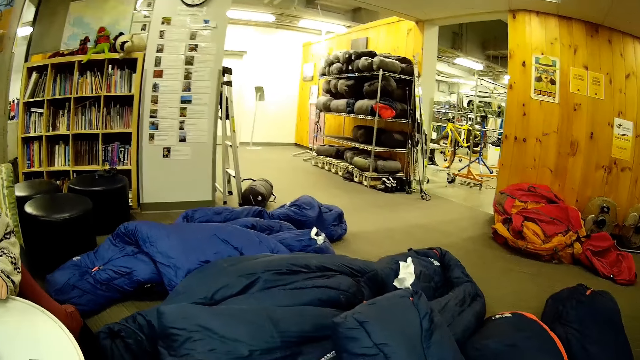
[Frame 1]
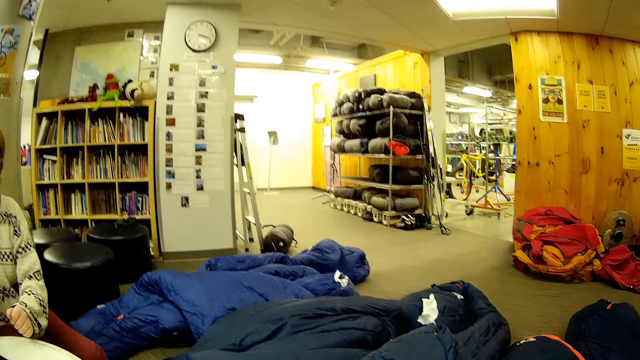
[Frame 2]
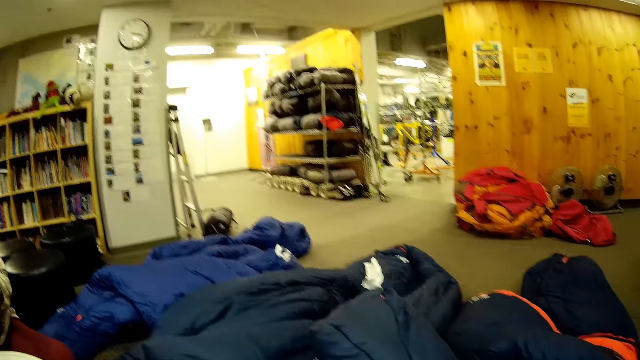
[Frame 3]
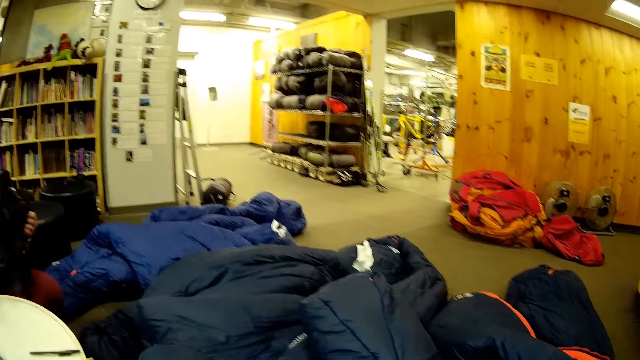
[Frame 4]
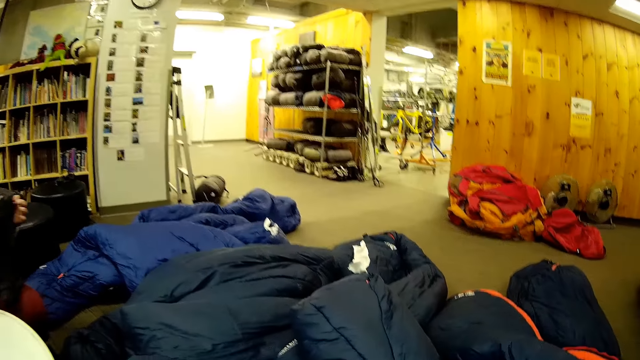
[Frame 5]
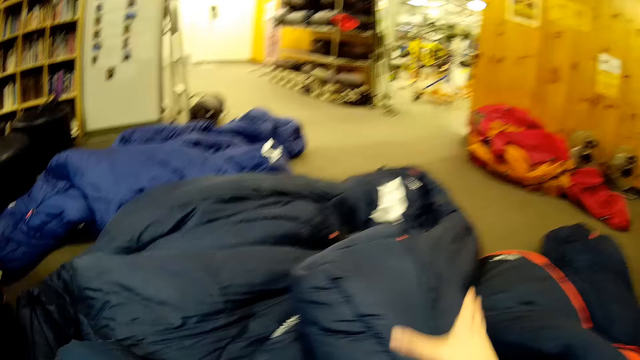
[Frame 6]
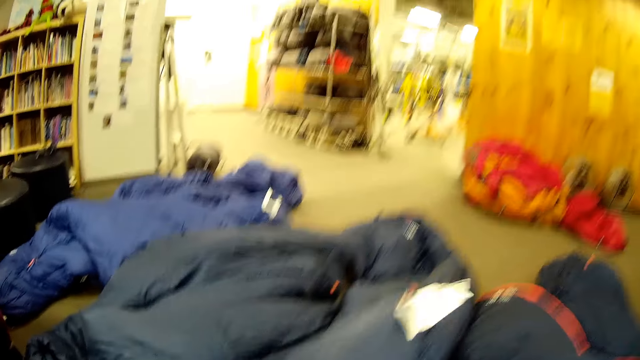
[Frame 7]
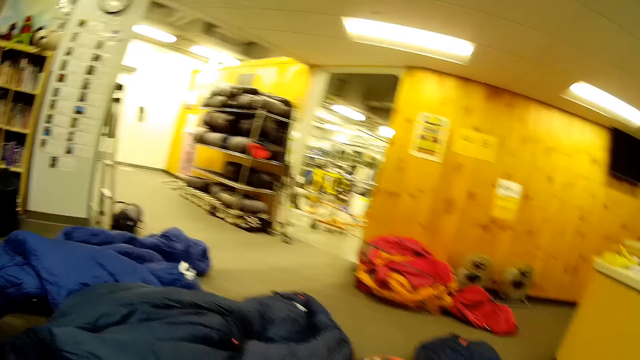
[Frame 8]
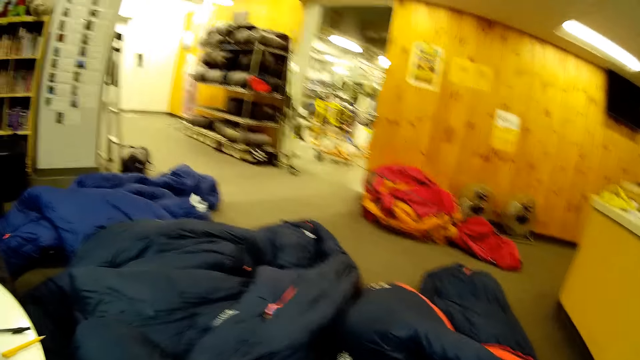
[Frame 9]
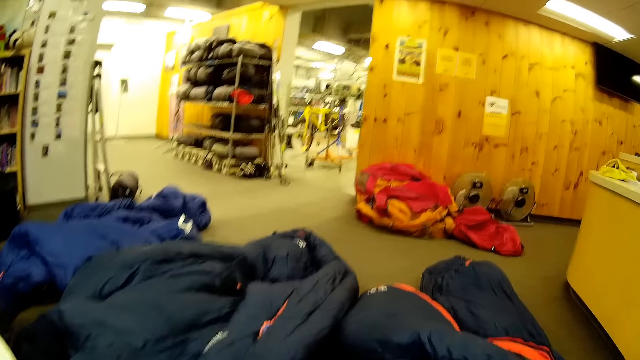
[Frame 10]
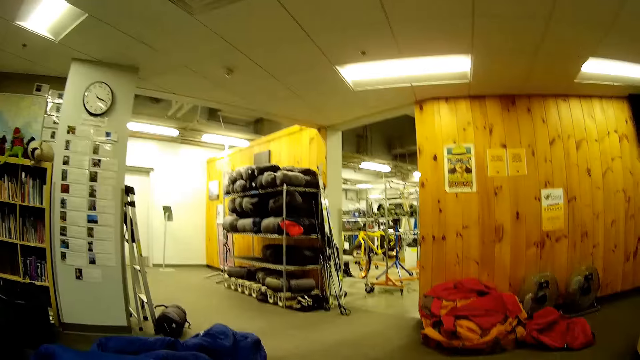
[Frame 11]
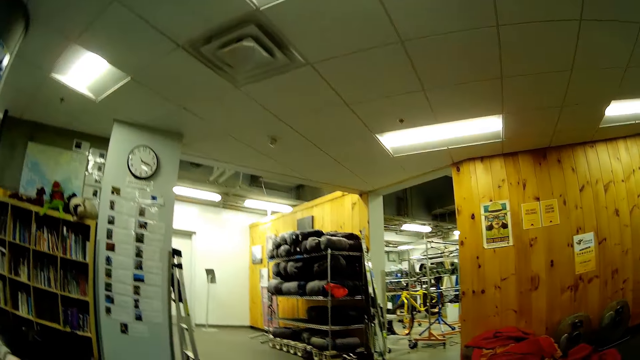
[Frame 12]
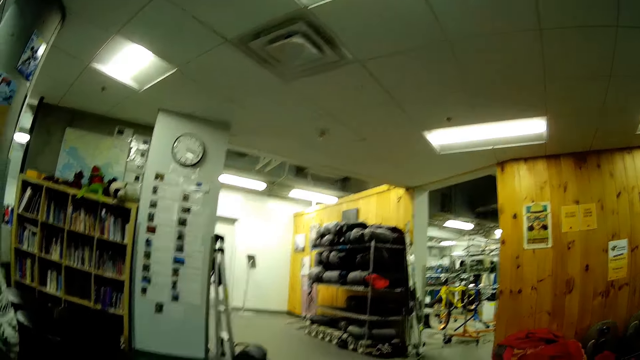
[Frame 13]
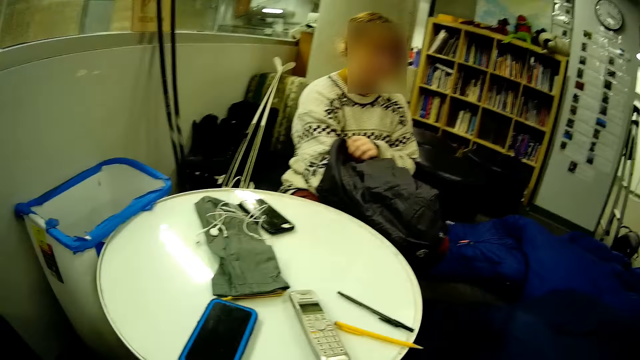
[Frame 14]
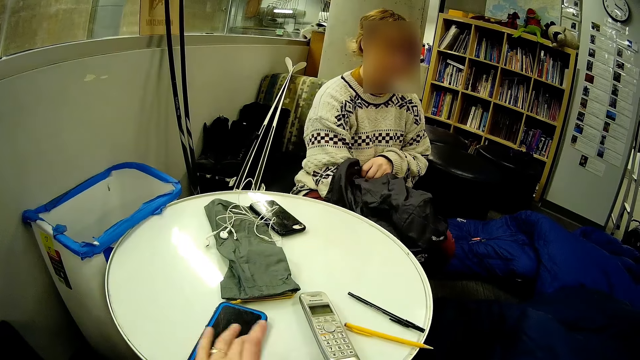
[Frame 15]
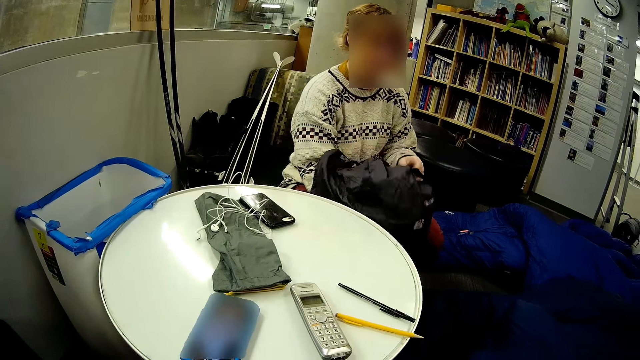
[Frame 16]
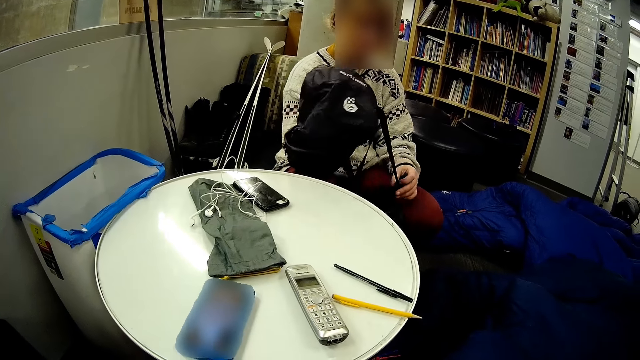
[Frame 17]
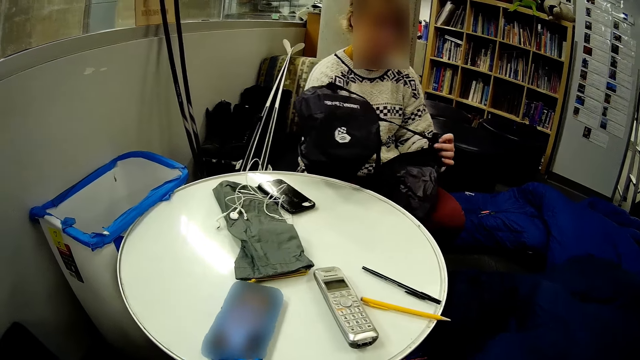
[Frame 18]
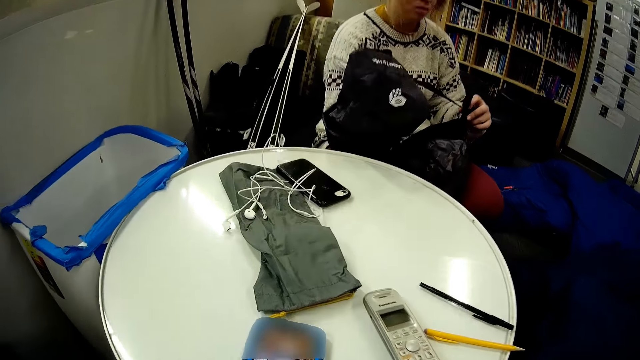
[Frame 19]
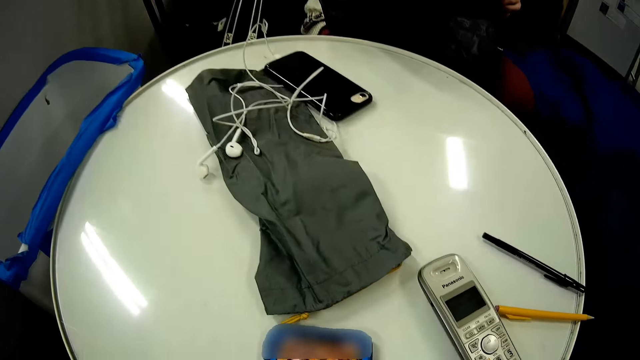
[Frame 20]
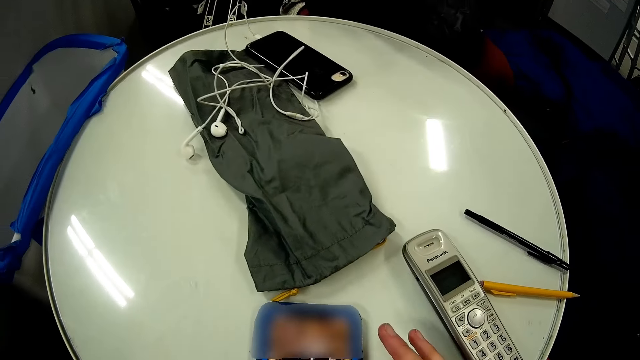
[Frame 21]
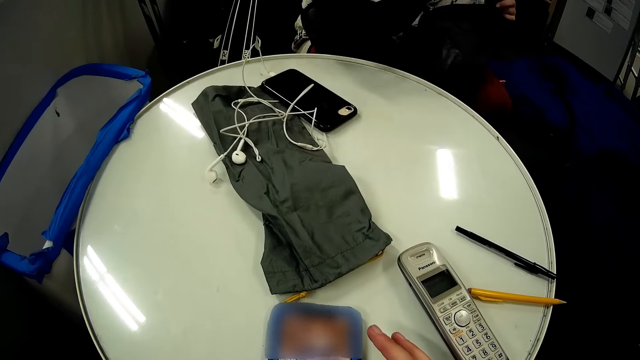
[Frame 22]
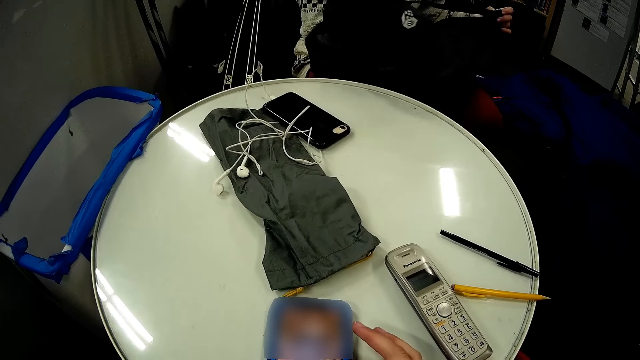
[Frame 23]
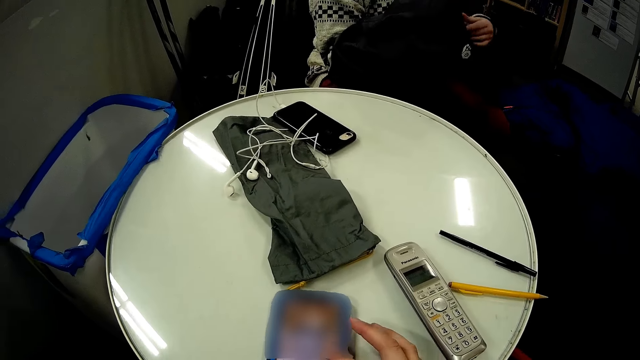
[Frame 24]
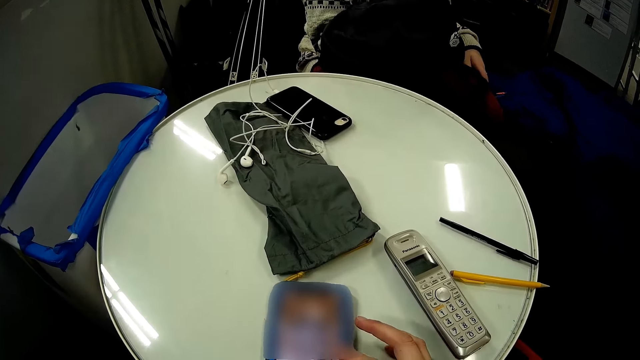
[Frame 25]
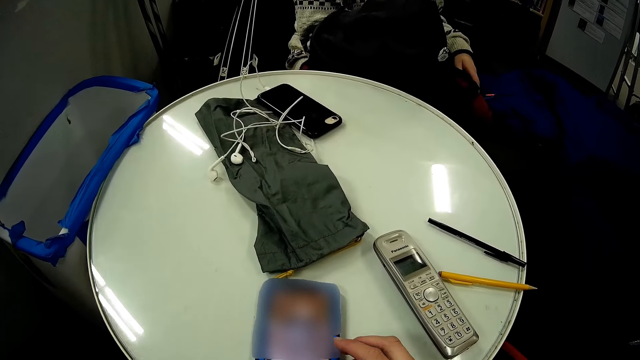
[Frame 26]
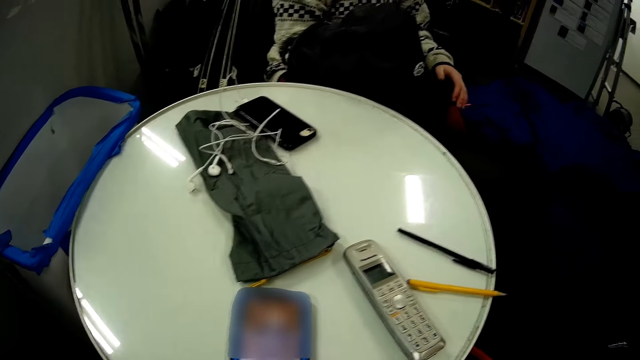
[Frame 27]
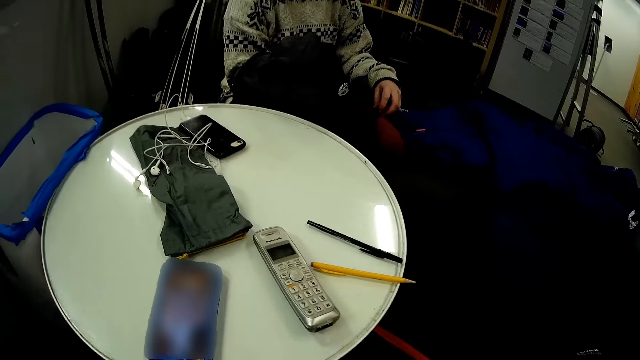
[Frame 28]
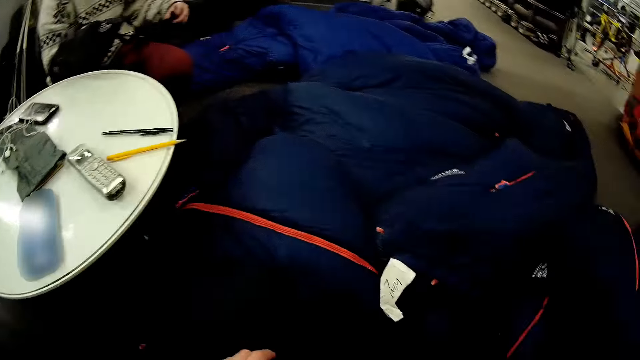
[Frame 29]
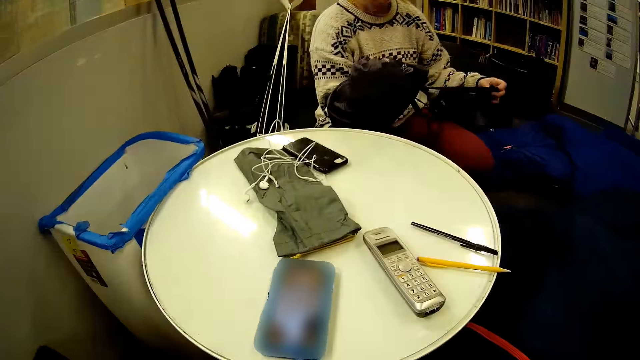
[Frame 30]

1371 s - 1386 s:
The camera wearer picks the jacket. A woman holds the bag. The camera wearer touches the phone. They scroll the phone.

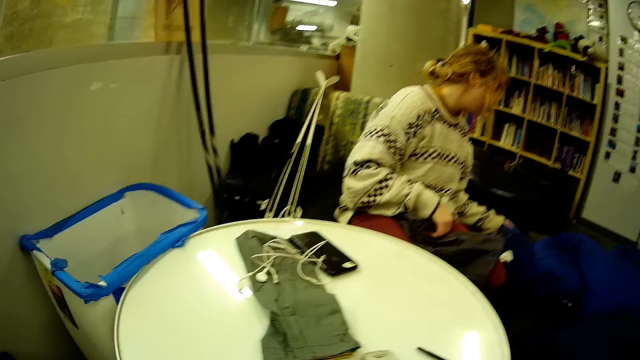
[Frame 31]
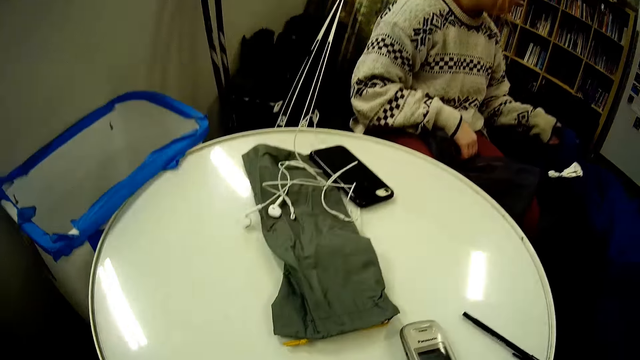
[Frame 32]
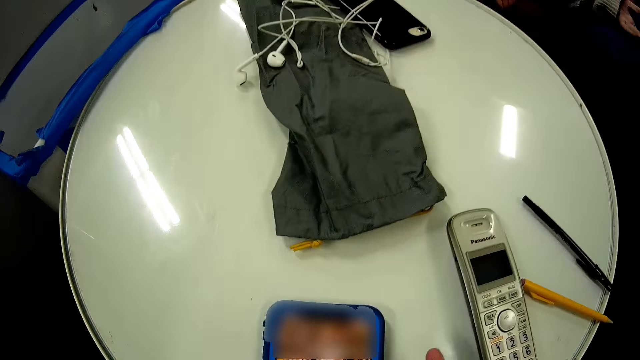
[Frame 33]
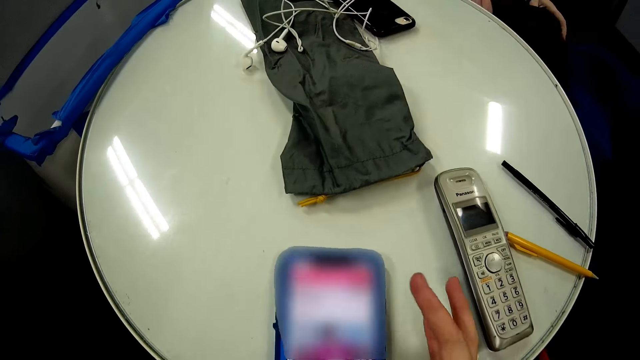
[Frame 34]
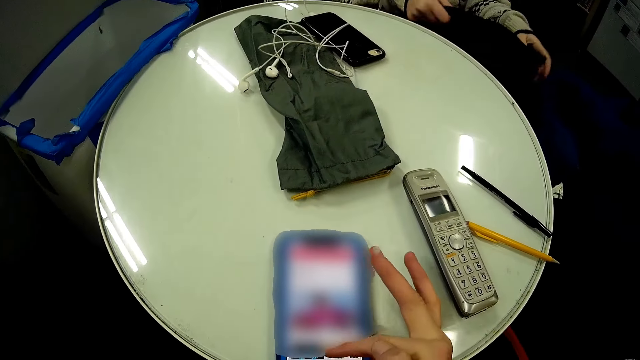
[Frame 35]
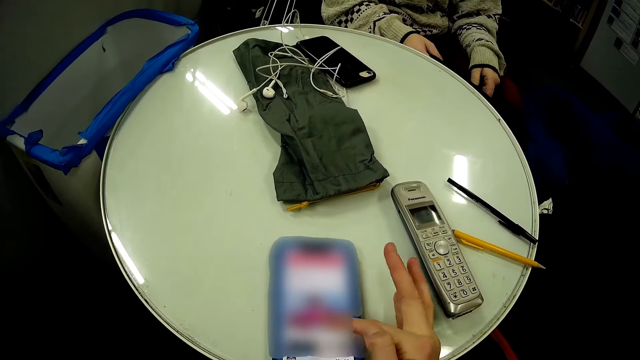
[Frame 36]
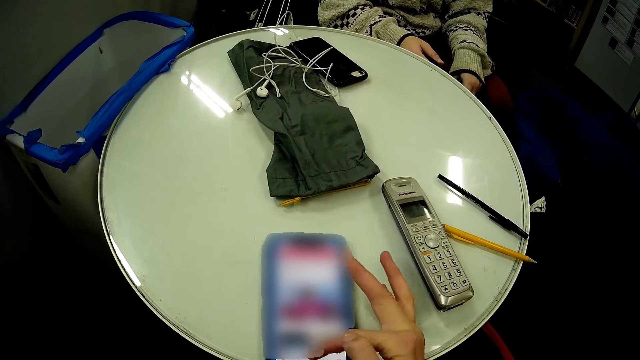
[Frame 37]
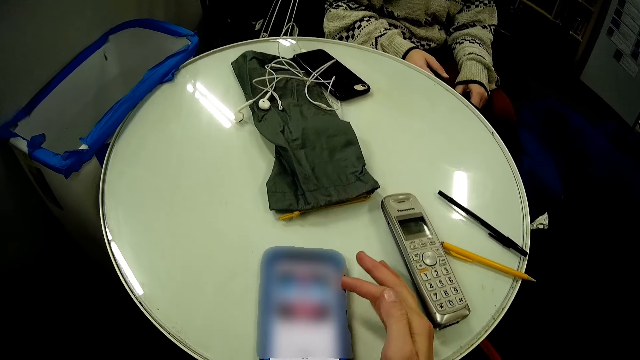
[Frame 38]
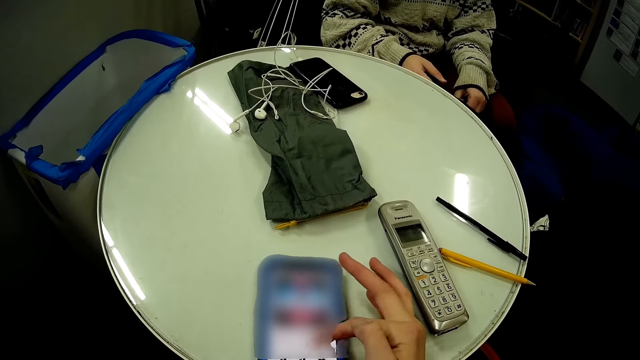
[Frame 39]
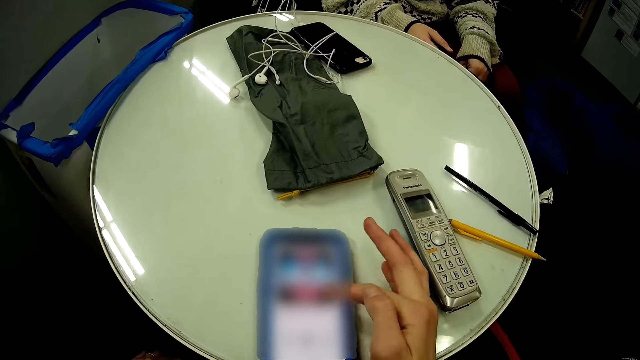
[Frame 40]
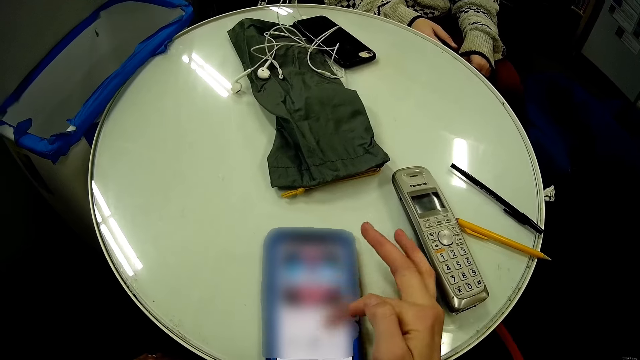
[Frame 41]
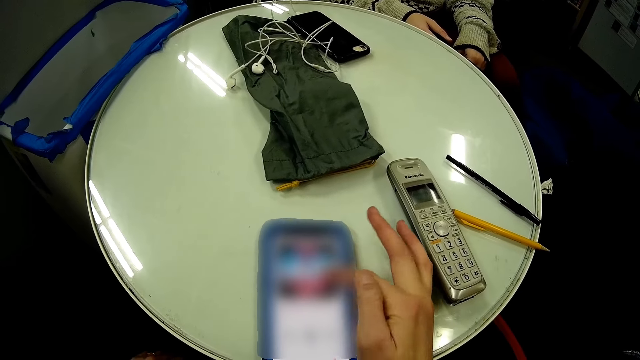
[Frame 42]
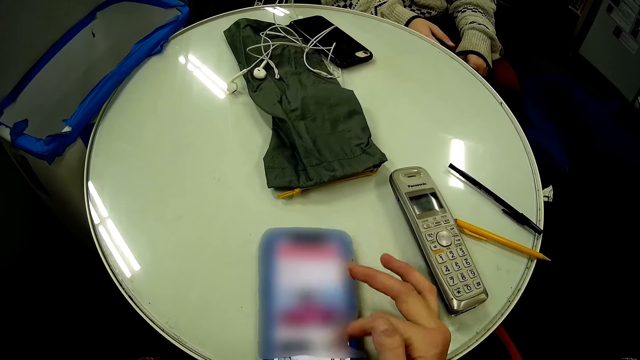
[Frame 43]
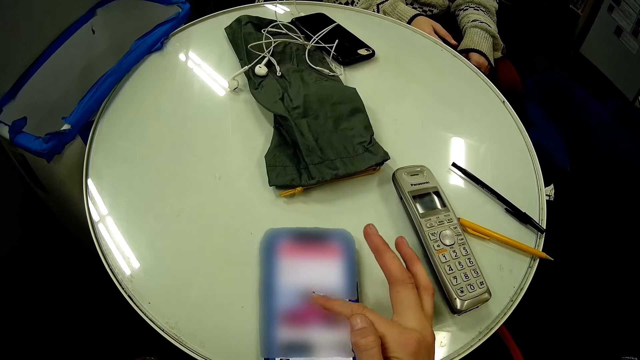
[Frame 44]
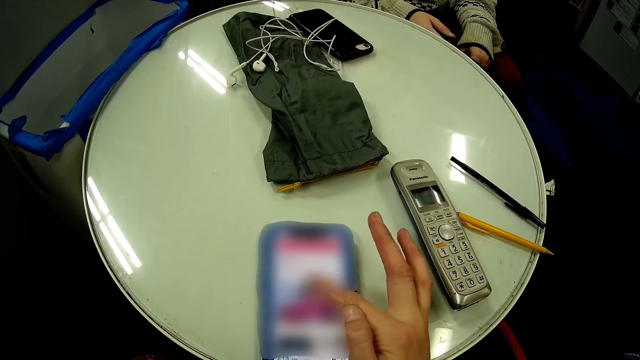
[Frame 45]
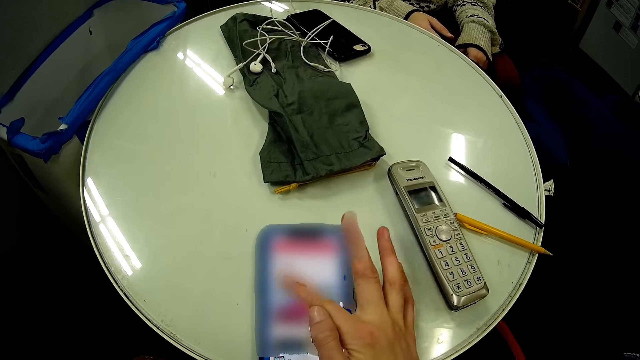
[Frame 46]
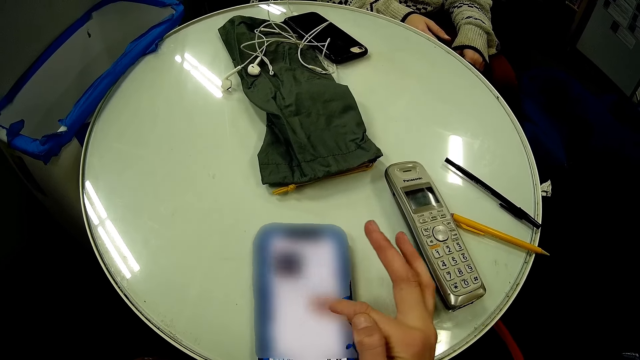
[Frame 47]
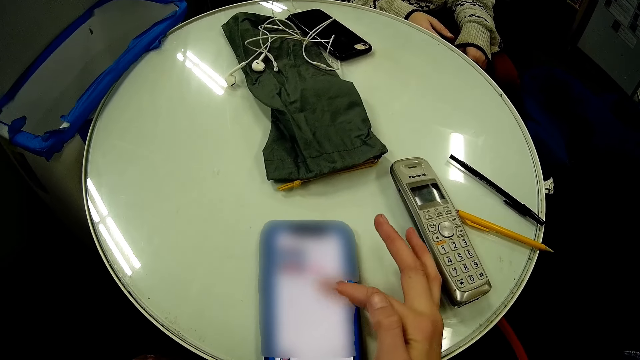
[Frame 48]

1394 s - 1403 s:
A woman picks the jacket. The camera wearer scrolls the phone.
